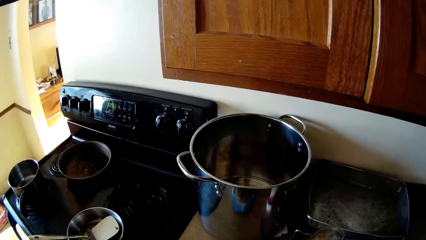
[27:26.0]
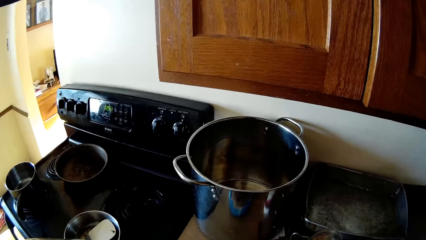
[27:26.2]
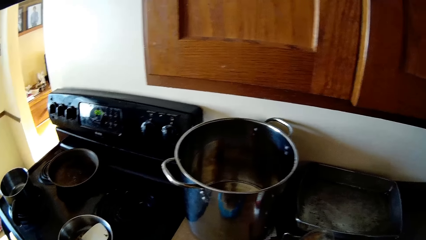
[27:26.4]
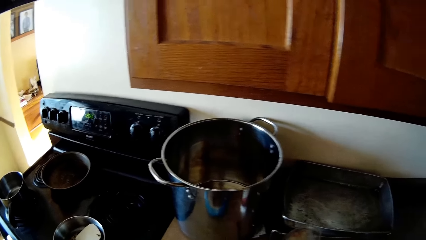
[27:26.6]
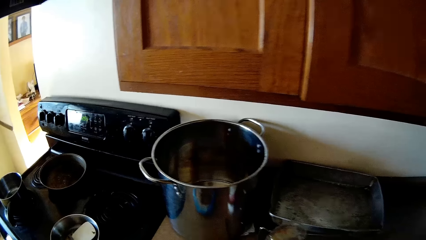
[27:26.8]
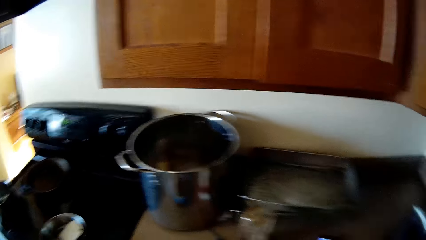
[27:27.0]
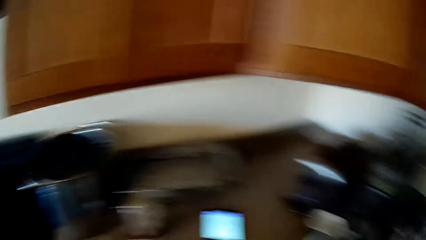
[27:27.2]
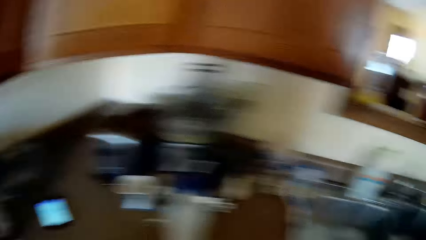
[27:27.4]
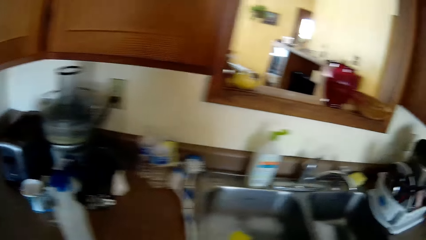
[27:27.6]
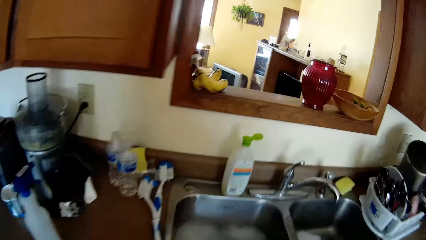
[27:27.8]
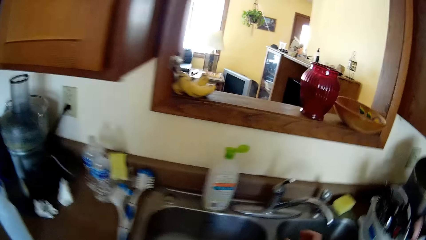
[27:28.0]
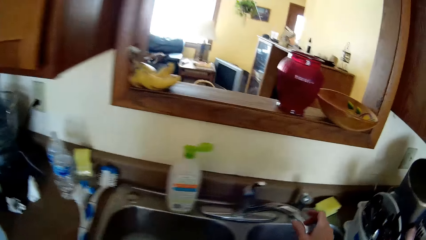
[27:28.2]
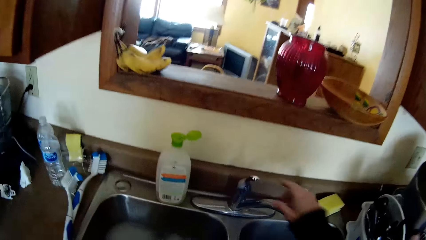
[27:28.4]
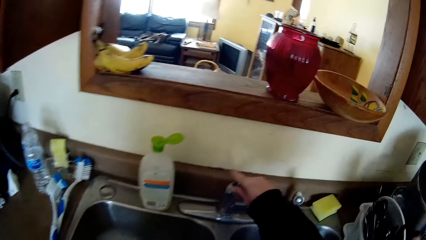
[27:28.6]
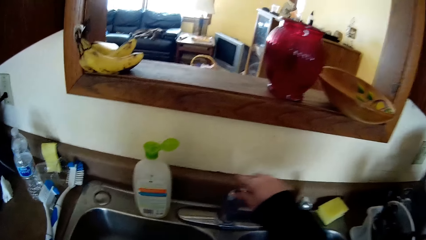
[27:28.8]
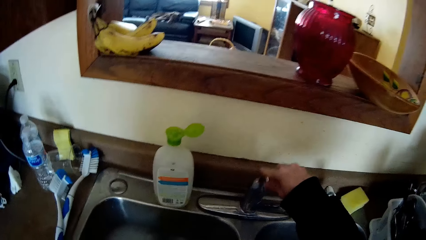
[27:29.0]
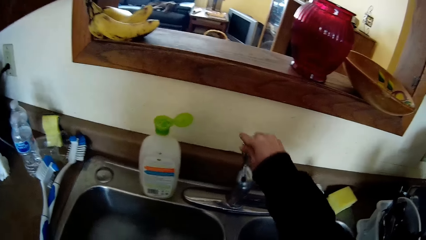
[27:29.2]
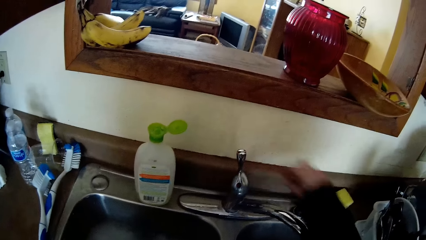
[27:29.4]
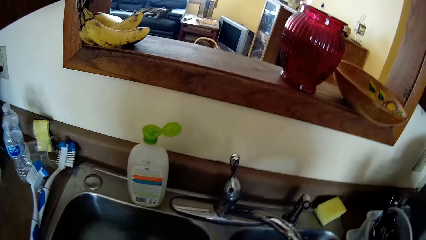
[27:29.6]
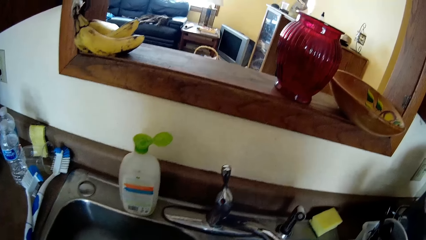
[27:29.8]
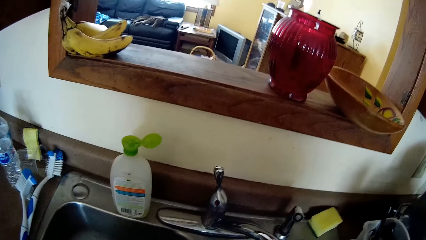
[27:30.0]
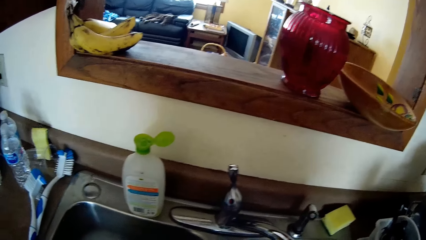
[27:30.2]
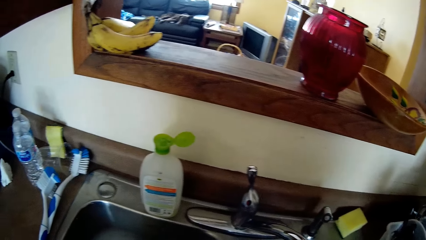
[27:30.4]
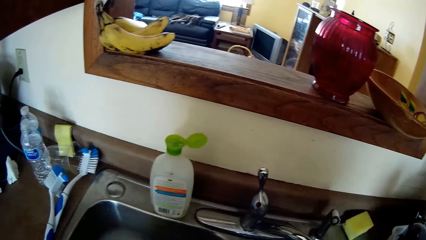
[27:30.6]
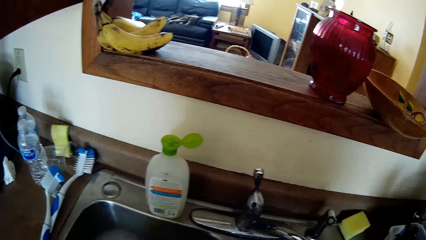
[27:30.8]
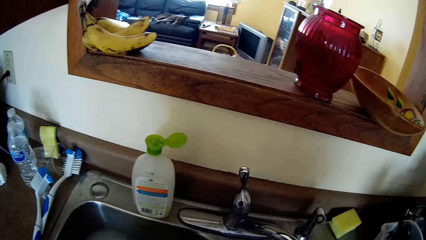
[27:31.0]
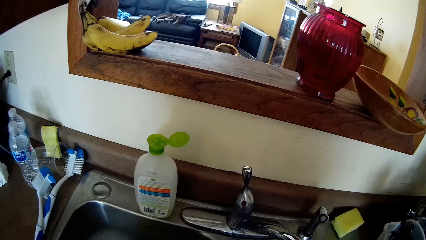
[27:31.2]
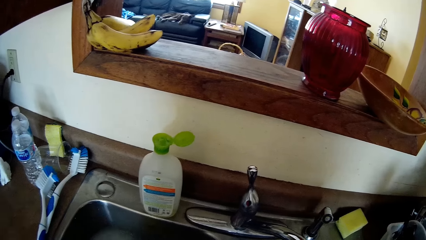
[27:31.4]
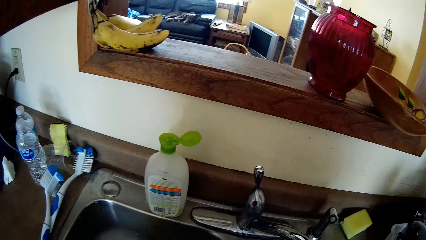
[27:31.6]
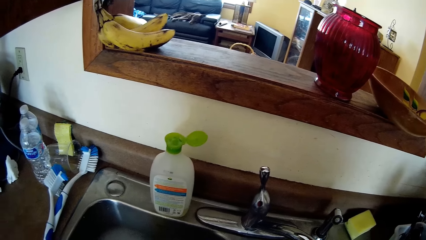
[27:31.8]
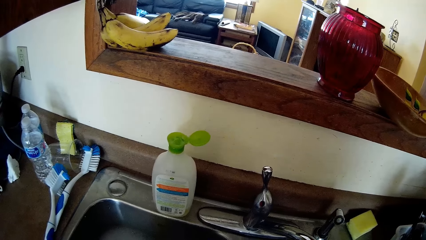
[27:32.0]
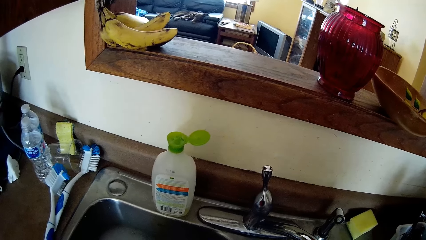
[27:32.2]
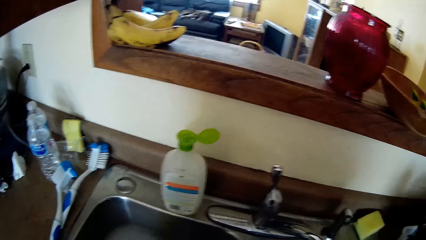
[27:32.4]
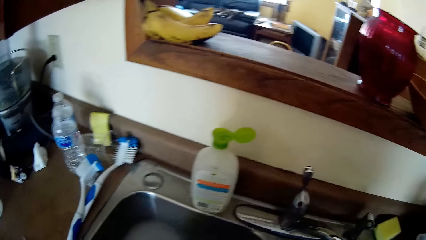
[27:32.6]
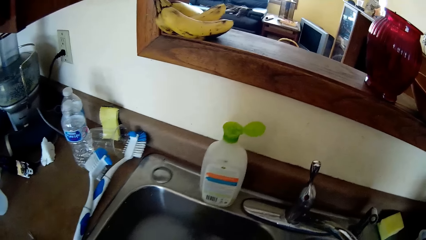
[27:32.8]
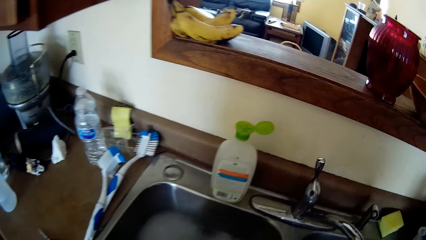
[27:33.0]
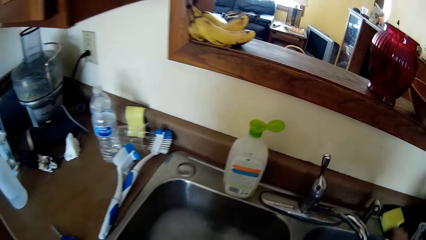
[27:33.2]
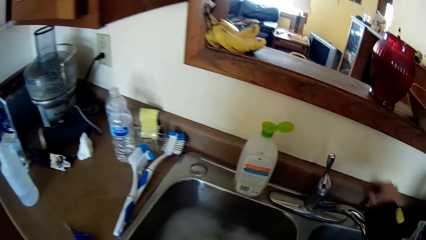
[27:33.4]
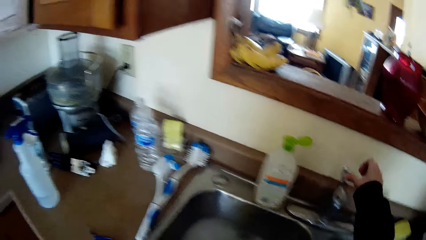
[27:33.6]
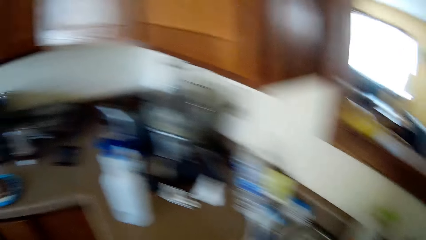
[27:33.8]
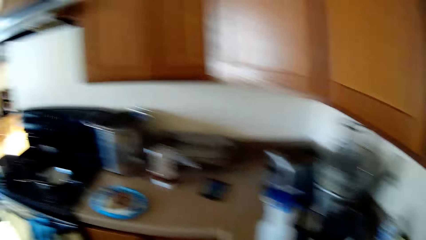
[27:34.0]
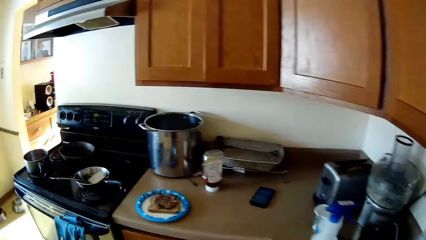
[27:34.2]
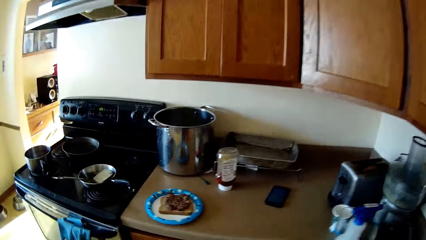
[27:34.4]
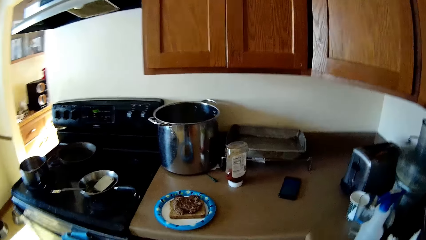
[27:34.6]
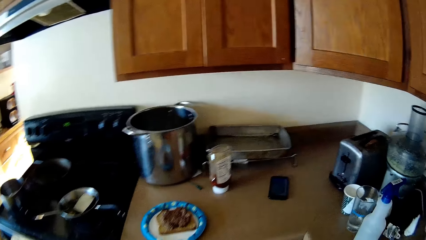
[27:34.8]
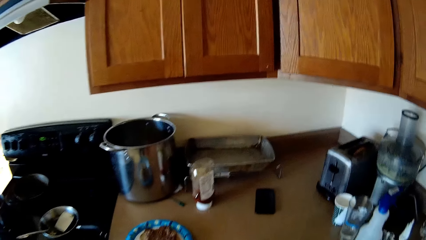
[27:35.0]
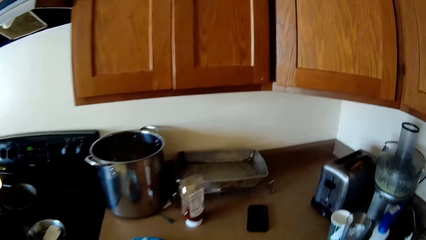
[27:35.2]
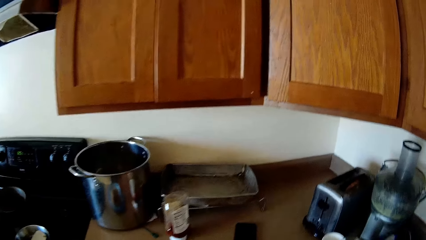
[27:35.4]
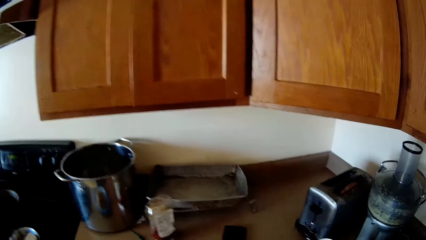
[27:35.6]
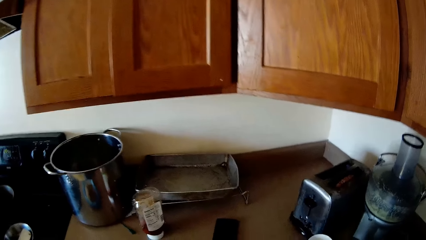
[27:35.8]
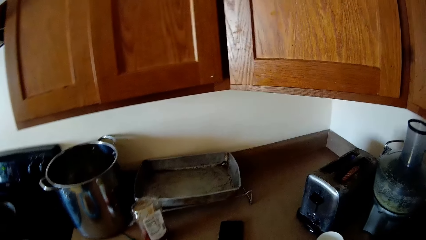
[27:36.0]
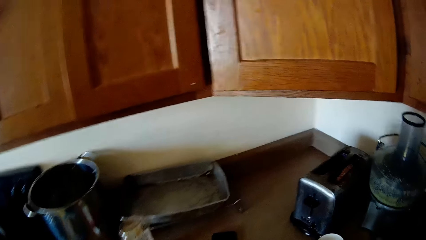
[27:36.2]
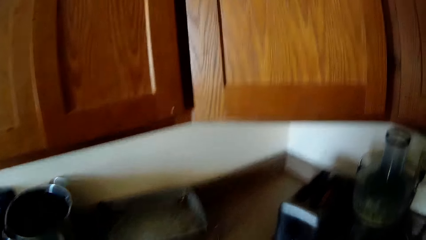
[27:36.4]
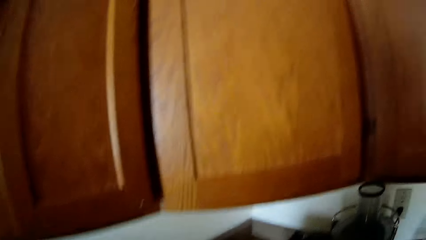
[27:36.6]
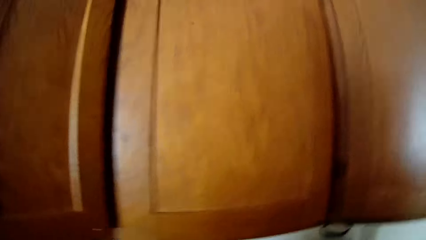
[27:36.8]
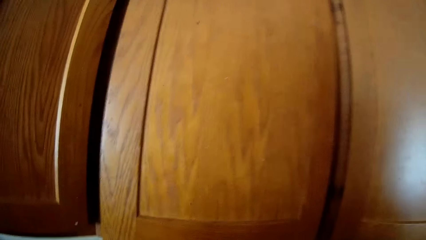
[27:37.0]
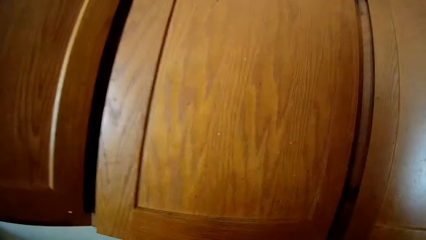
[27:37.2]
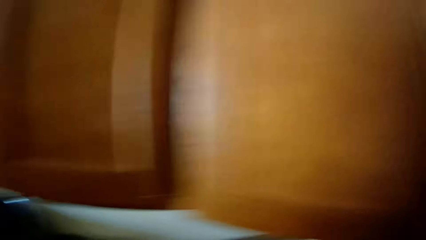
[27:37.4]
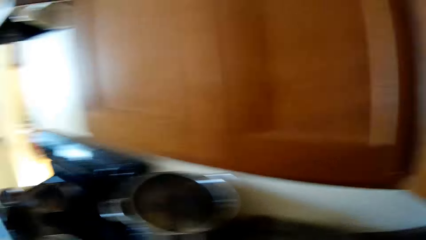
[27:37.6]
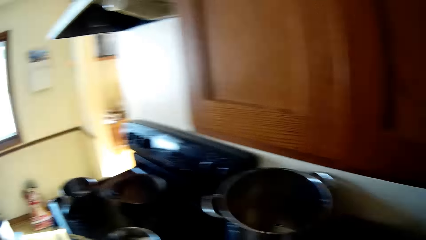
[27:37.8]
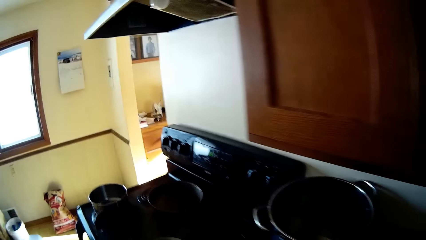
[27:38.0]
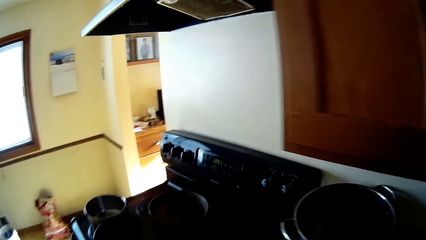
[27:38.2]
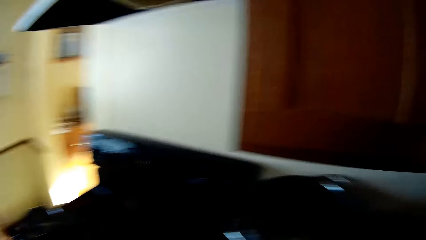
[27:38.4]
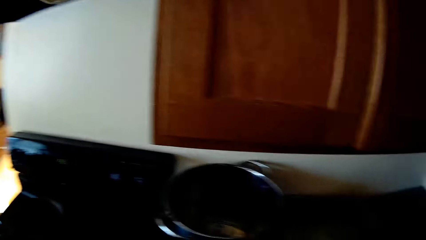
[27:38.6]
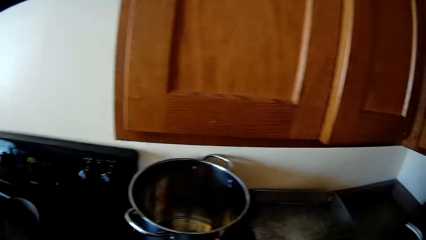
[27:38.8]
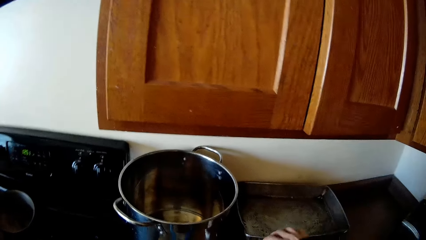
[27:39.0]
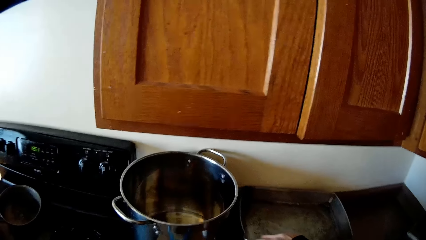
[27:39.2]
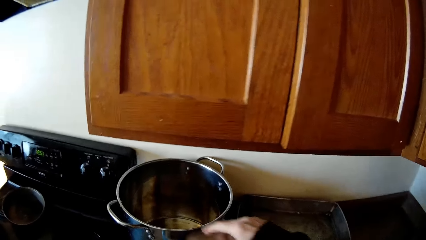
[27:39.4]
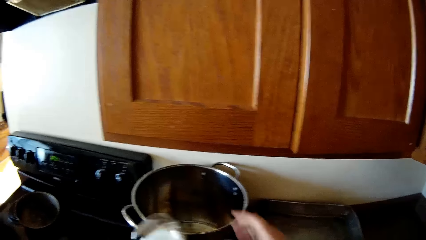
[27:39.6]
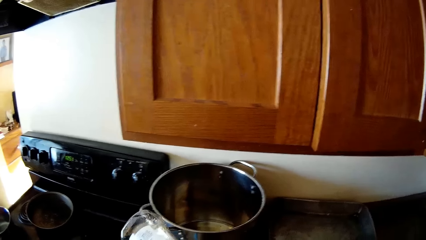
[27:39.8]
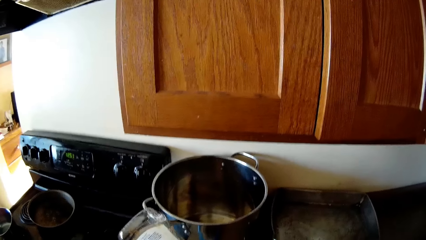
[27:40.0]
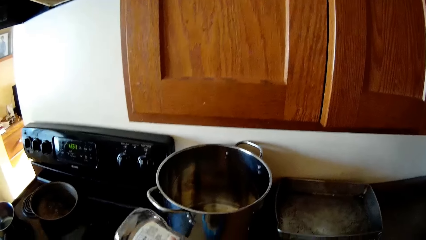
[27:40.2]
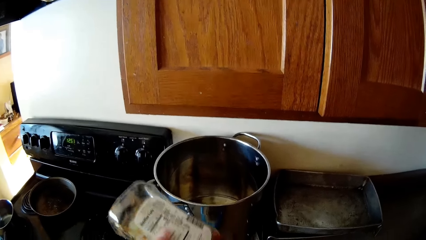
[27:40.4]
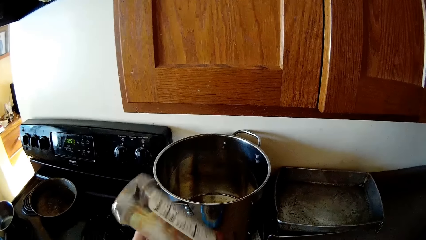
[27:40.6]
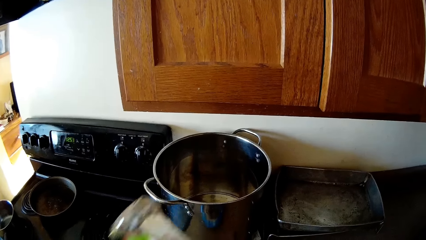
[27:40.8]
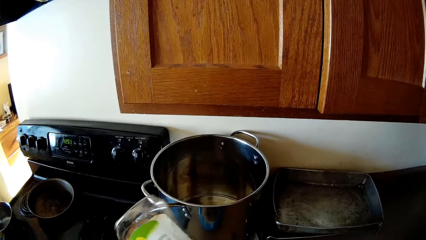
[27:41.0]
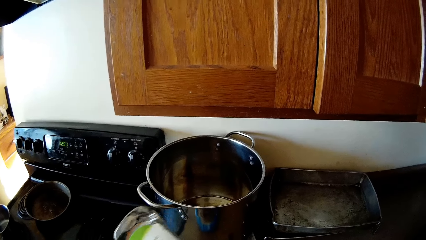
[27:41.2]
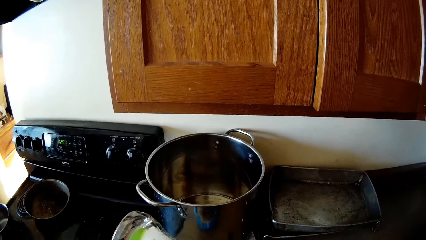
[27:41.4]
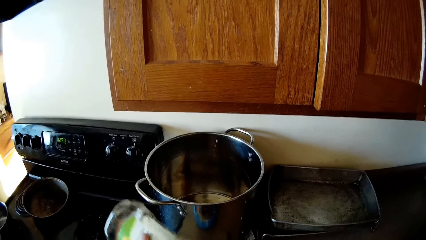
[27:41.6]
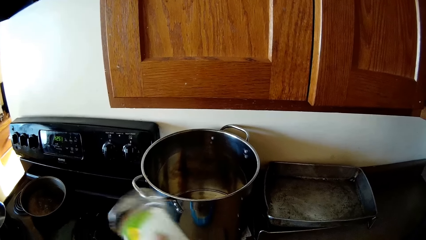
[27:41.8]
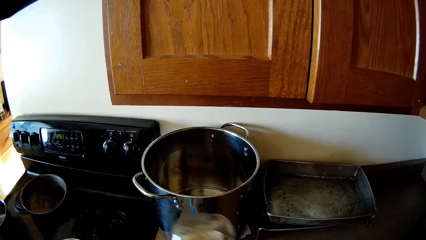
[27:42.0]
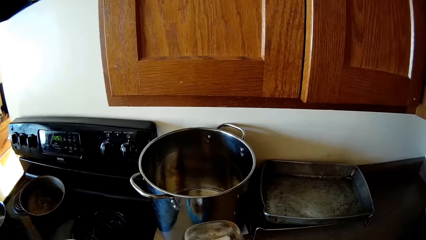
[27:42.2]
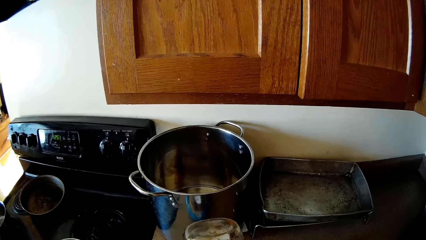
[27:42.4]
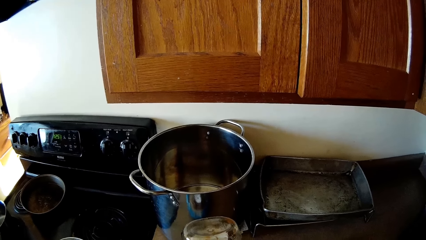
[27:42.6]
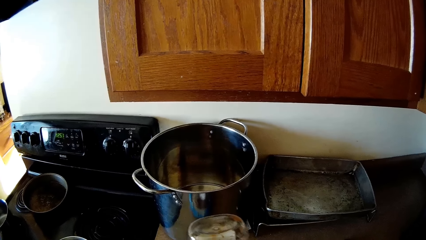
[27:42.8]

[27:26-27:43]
The camera wearer moves around. They open the tap. They close the tap. They move around. They look around the kitchen. They hold a bottle. They turn the bottle. They rotate the bottle.
